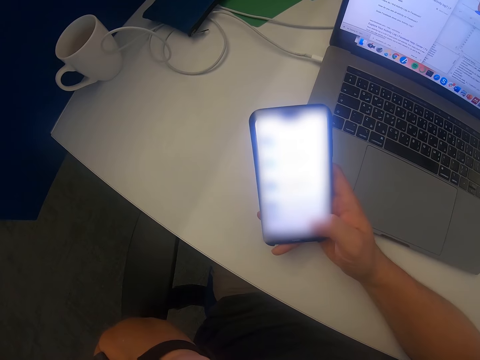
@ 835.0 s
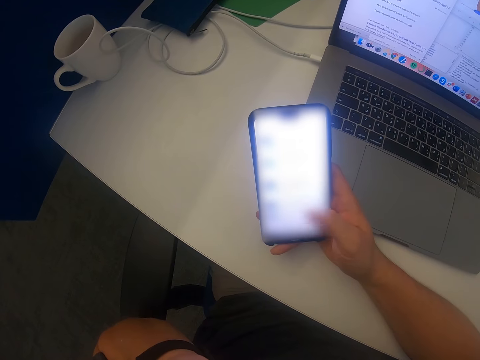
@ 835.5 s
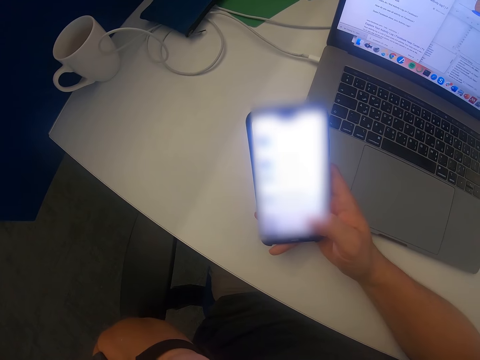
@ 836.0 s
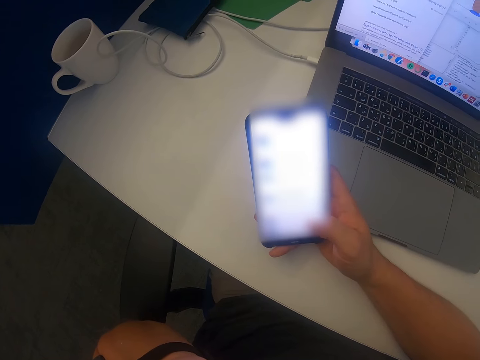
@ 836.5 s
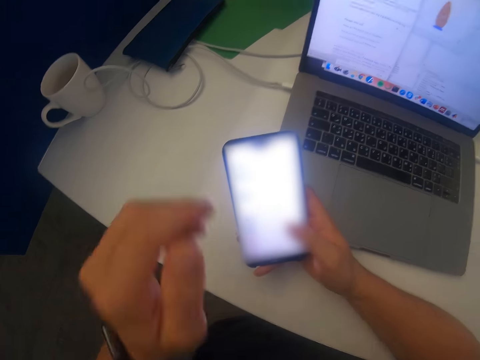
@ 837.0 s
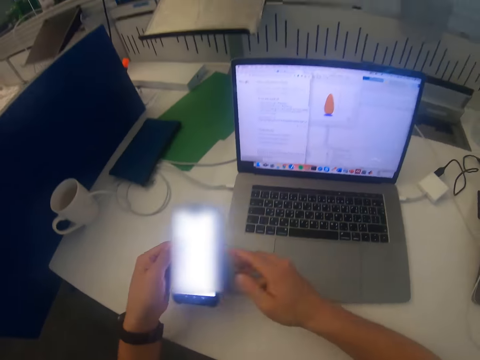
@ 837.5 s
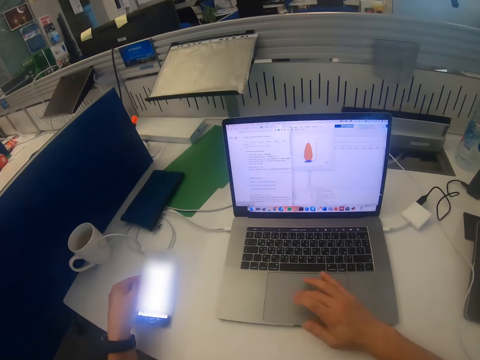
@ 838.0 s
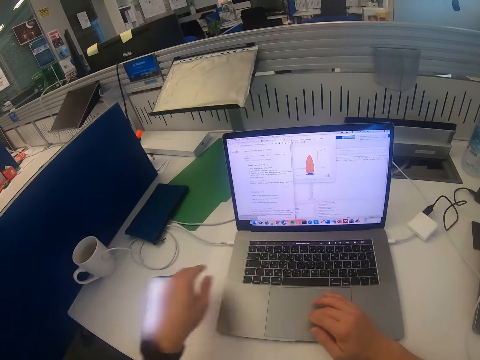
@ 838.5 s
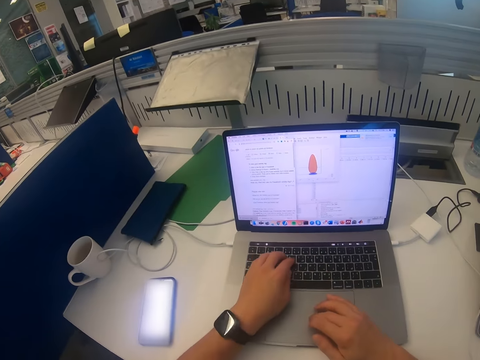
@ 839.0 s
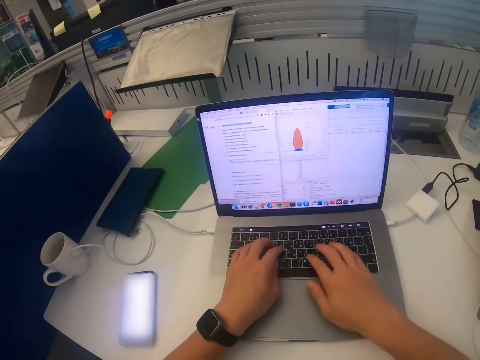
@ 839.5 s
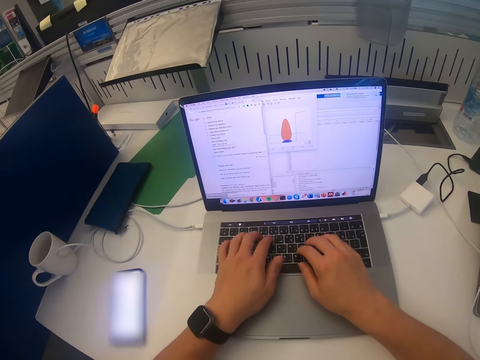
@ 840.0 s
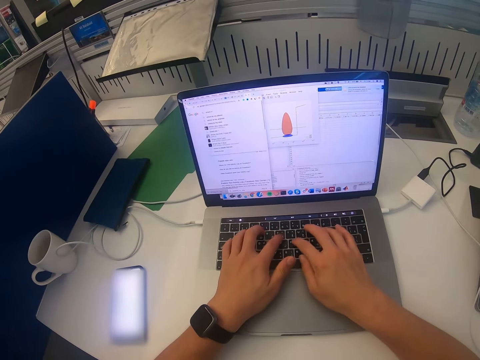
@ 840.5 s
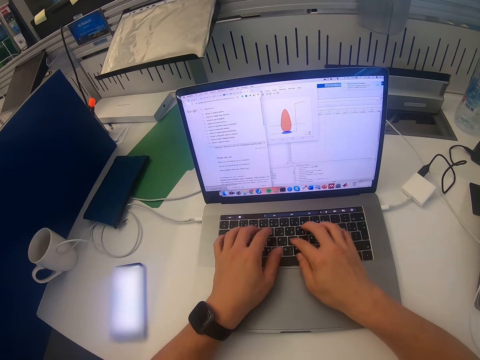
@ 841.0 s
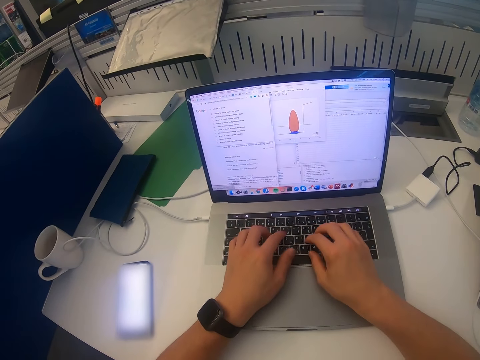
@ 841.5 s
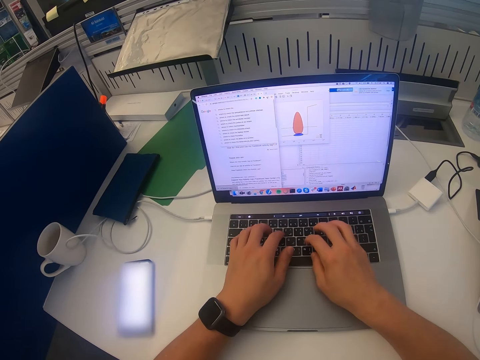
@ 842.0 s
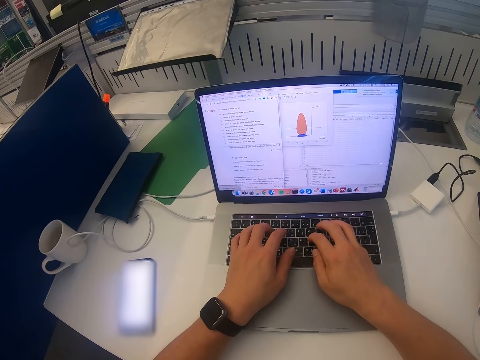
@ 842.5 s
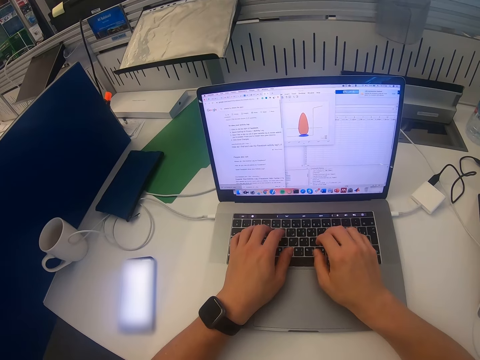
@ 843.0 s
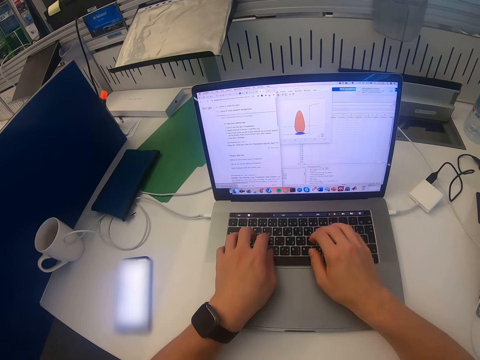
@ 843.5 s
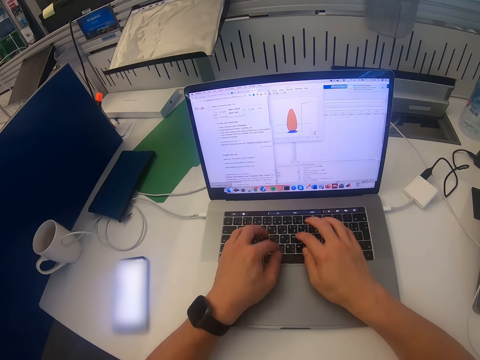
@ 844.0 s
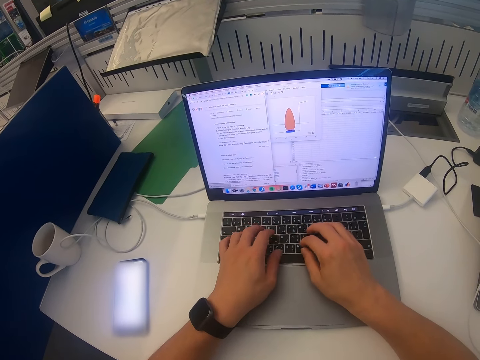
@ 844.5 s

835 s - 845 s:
The camera wearer touches the phone. They put the phone down. They operate the laptop. They scroll the laptop.

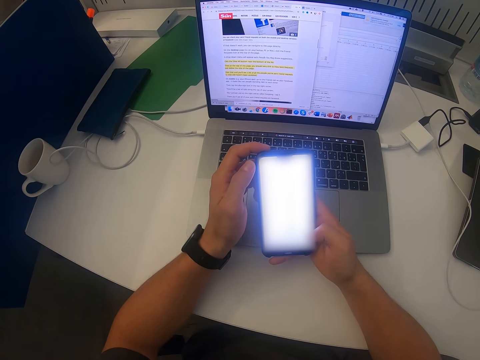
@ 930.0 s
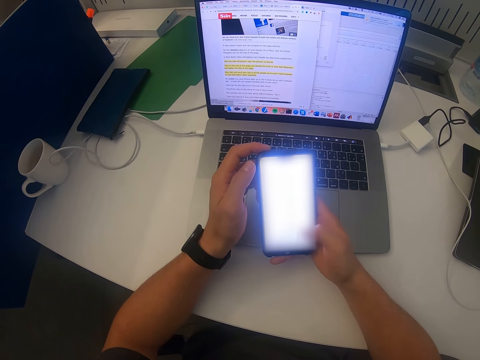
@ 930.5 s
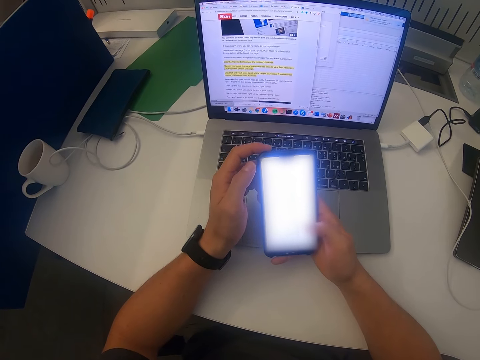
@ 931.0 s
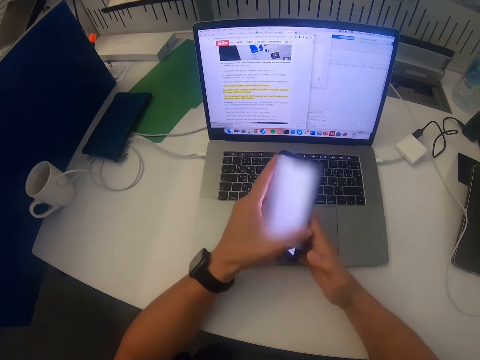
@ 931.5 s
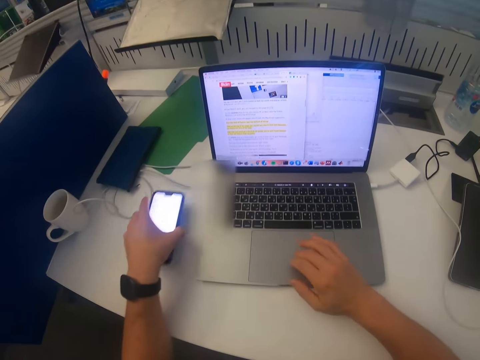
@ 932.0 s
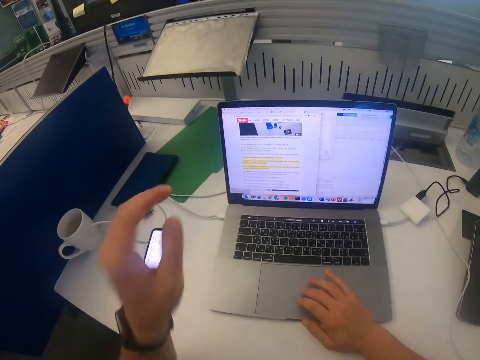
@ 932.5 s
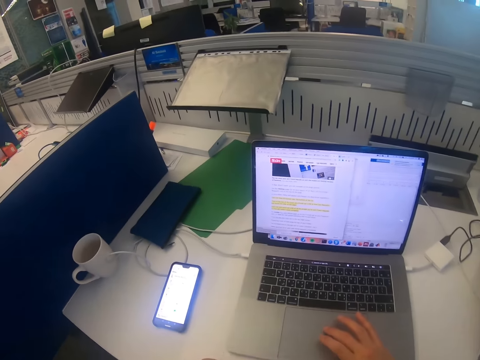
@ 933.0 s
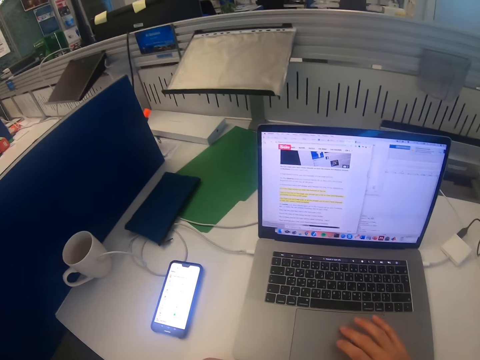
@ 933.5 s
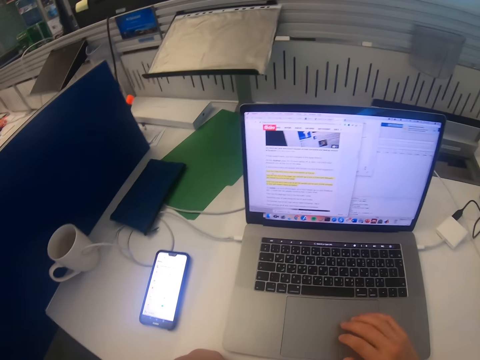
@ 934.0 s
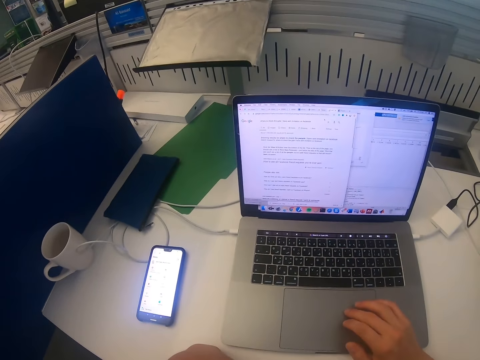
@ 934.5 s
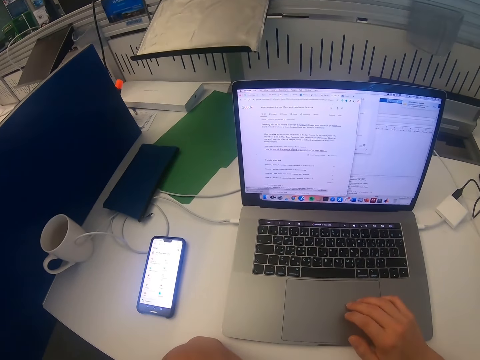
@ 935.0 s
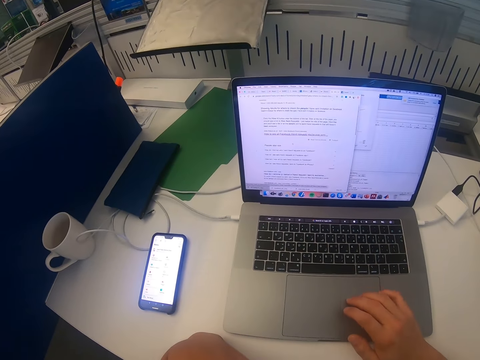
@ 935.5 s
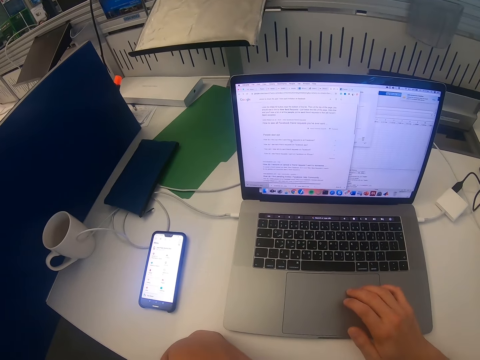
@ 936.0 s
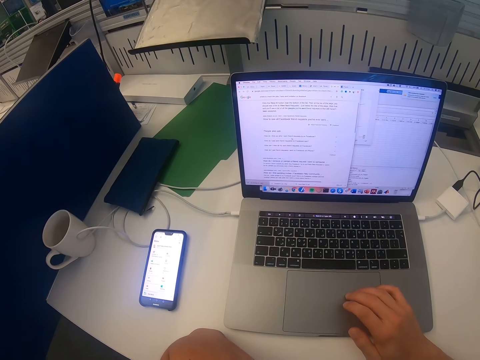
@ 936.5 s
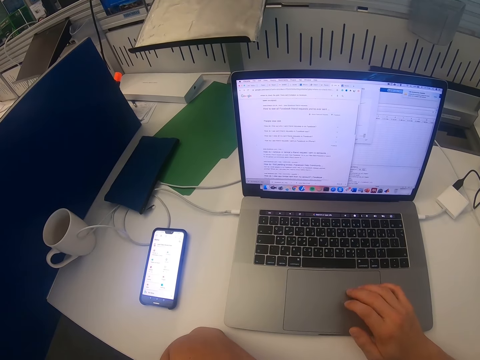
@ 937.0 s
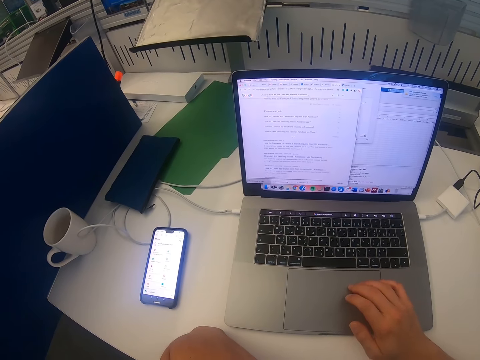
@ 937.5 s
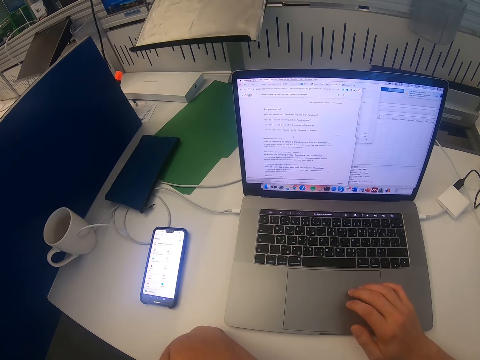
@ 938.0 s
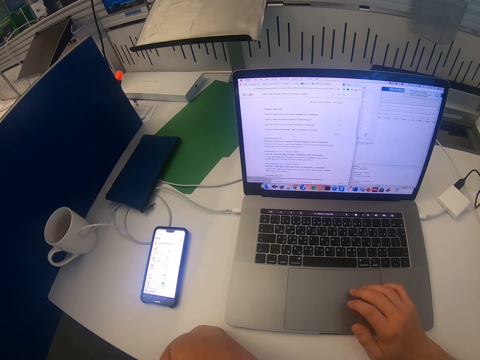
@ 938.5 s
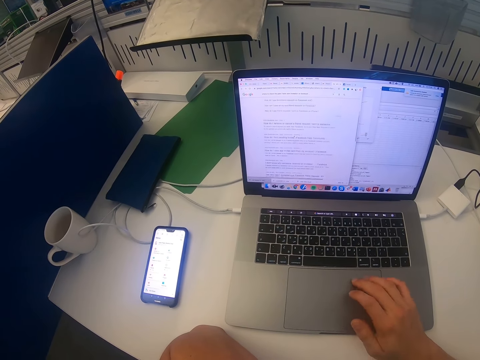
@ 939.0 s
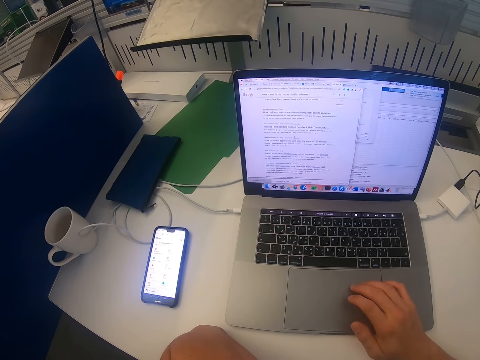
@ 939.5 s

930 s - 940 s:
The camera wearer puts the phone on the table. They lift up the hand. They operate the laptop. They scroll the laptop.

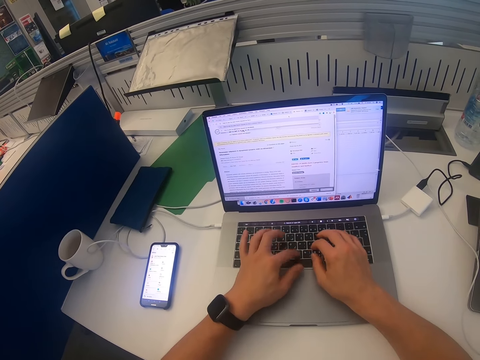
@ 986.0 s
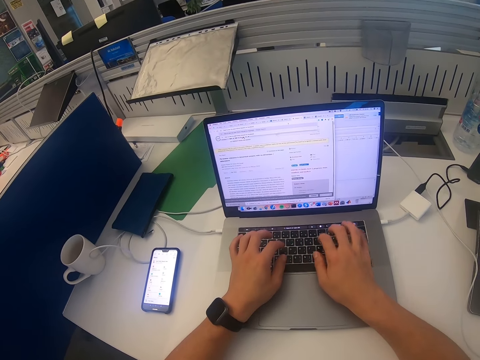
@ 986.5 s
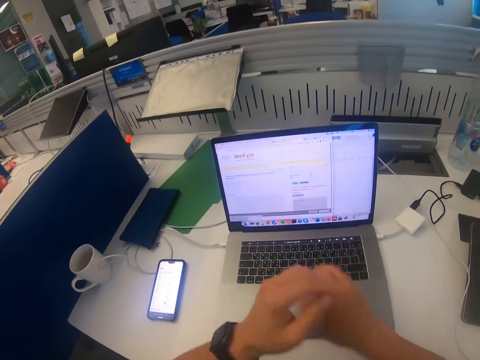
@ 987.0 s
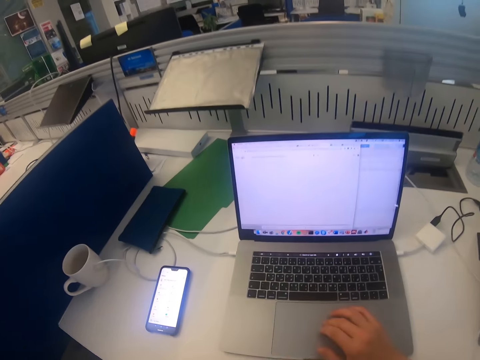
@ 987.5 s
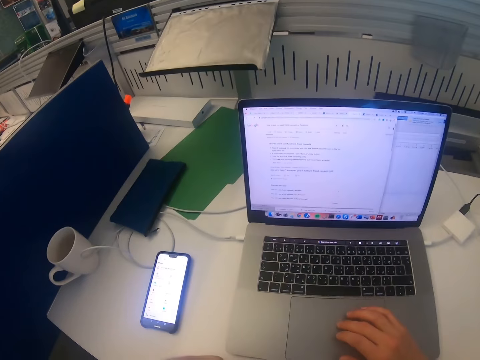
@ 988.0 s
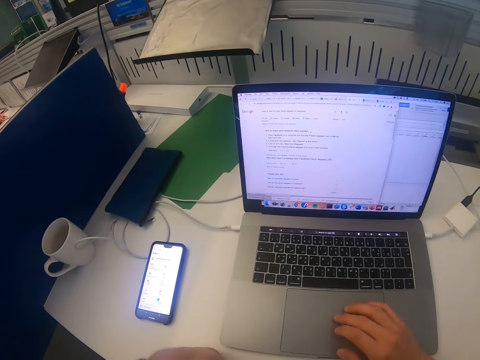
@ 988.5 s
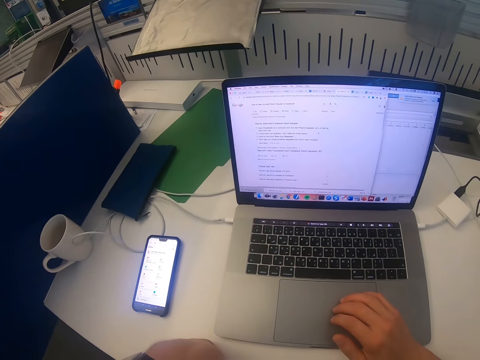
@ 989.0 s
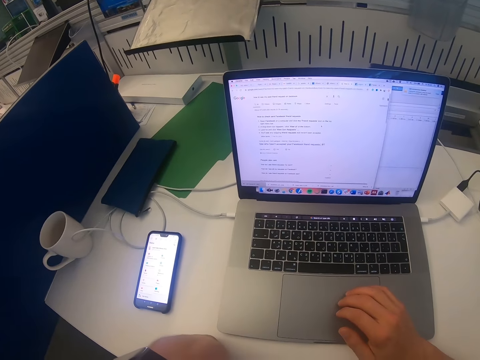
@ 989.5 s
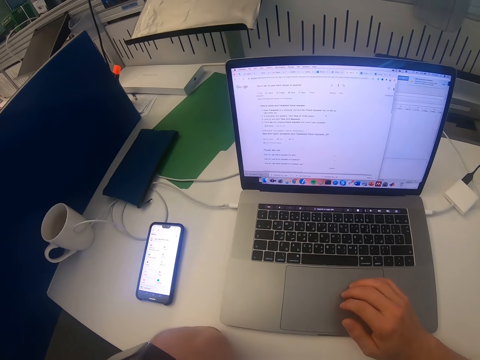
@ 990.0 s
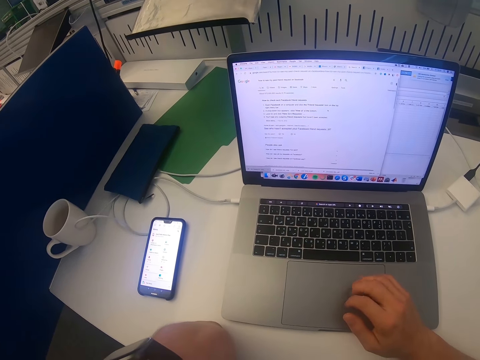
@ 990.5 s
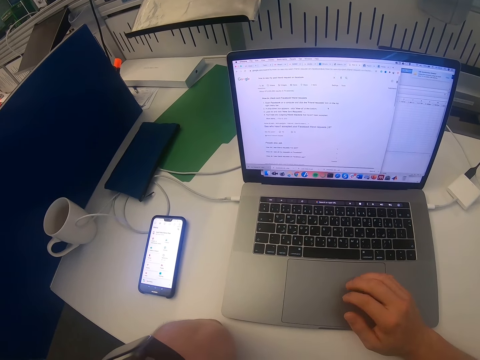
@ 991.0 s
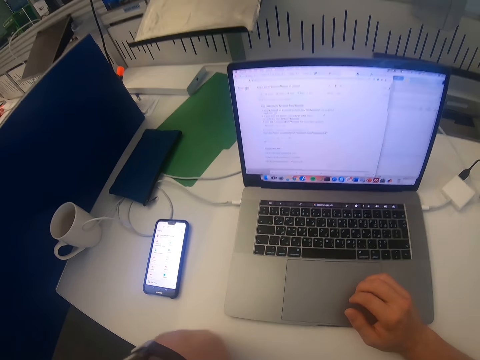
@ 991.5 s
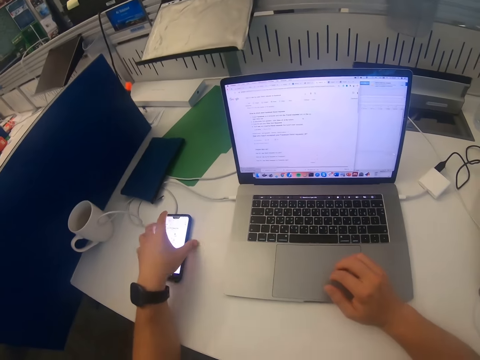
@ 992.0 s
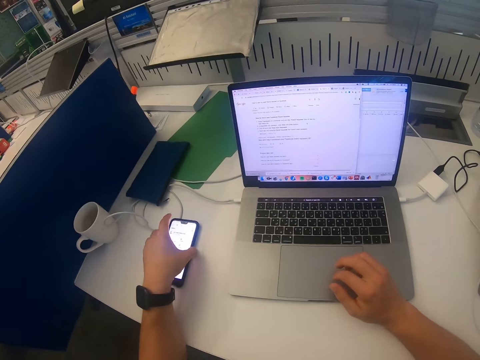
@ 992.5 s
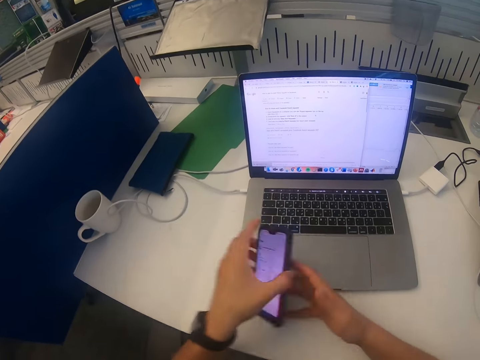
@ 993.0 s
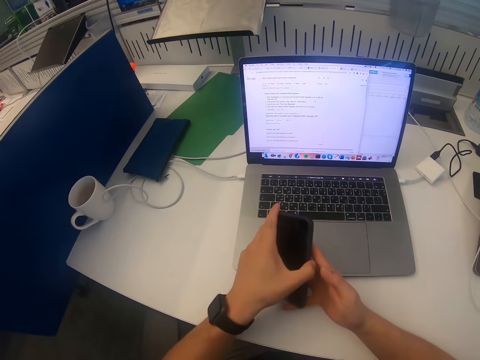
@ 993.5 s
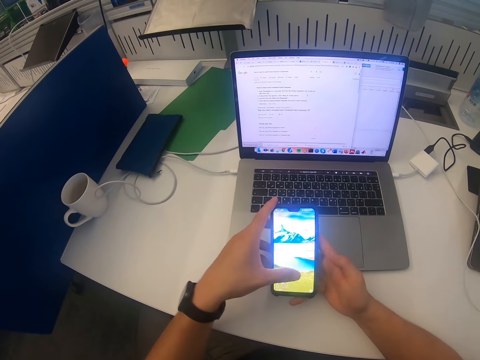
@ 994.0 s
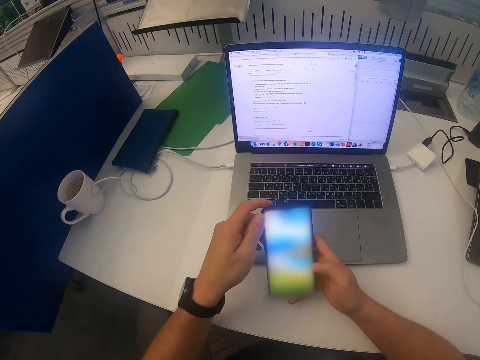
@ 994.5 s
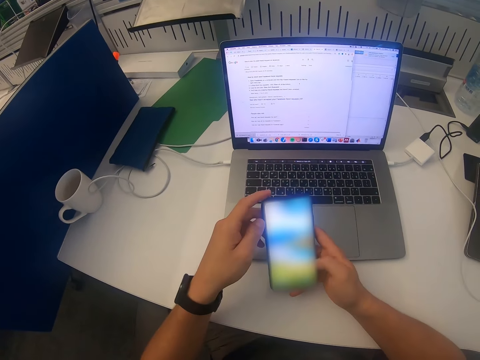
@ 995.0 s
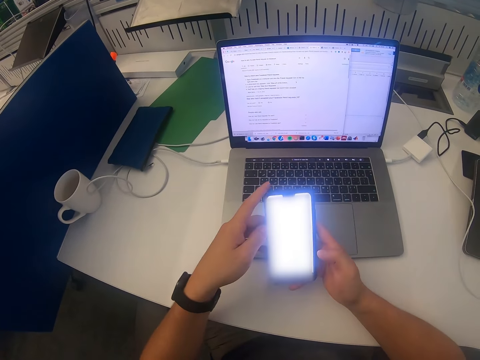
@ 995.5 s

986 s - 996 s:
The camera wearer lifts up the hand. They scroll the laptop. They pick the phone from the table. They operate the phone. They scroll the phone.
